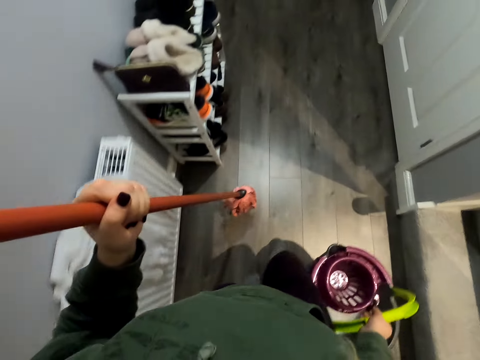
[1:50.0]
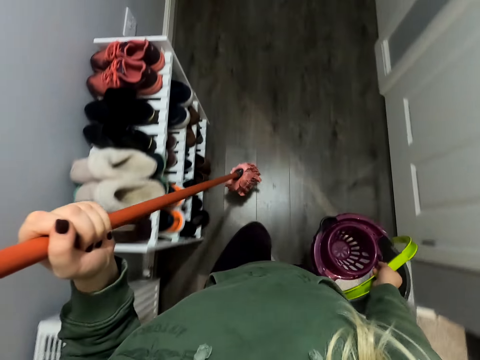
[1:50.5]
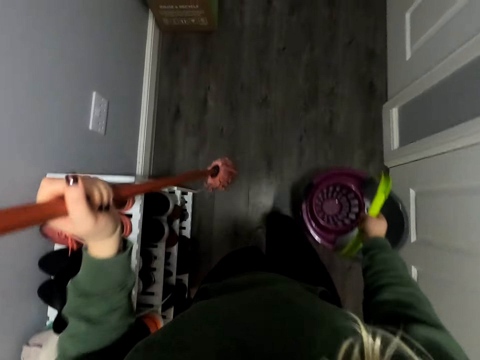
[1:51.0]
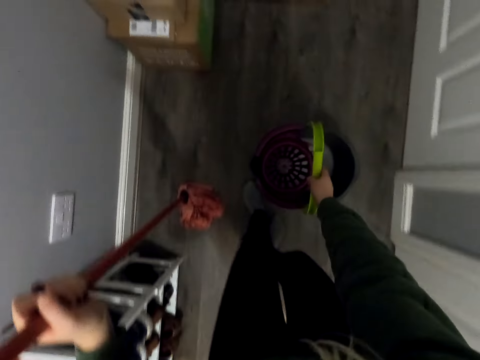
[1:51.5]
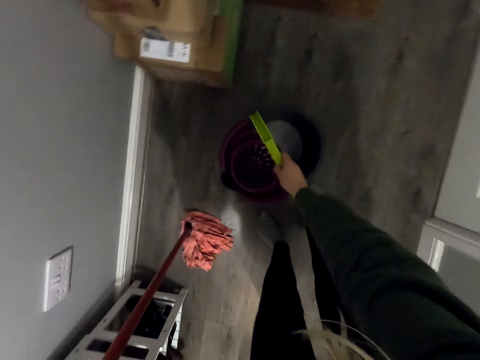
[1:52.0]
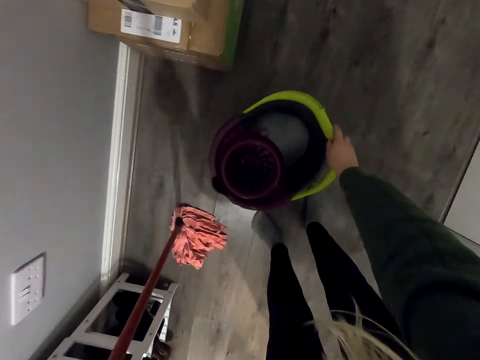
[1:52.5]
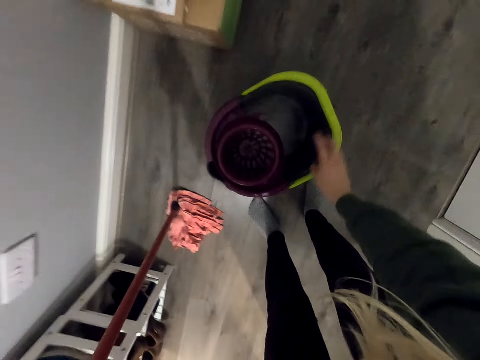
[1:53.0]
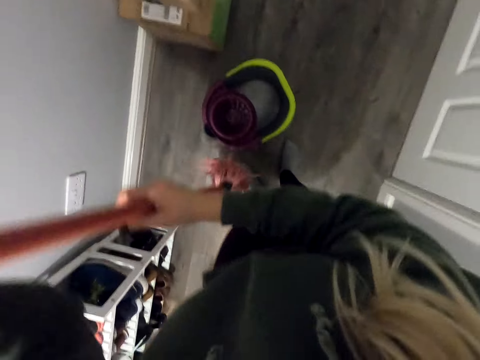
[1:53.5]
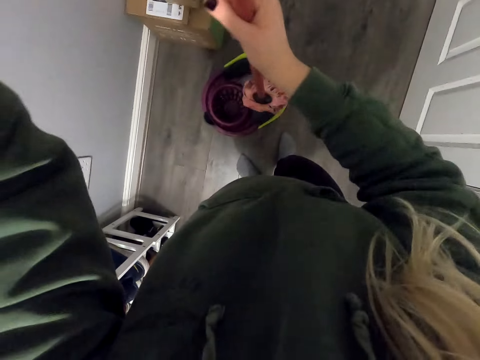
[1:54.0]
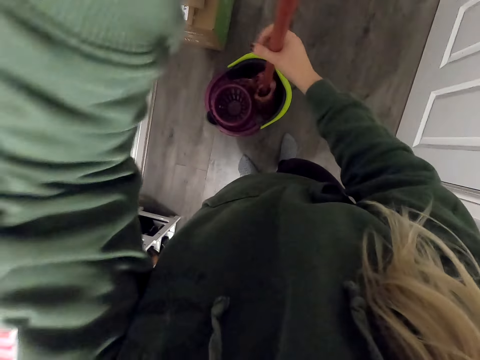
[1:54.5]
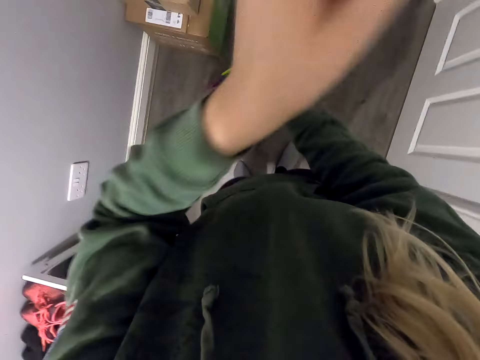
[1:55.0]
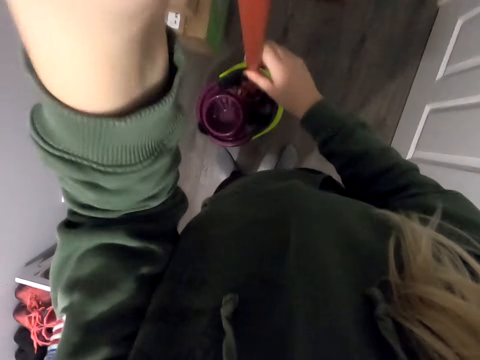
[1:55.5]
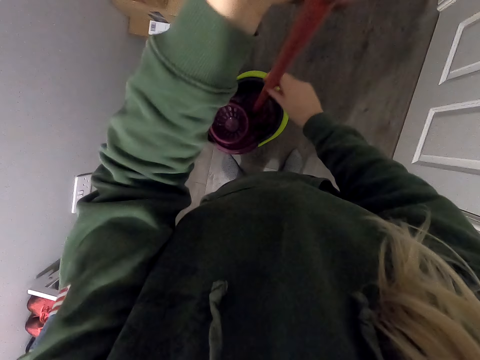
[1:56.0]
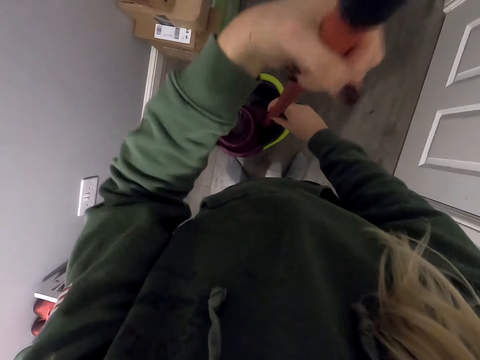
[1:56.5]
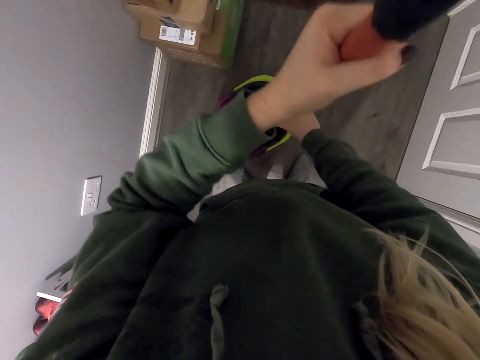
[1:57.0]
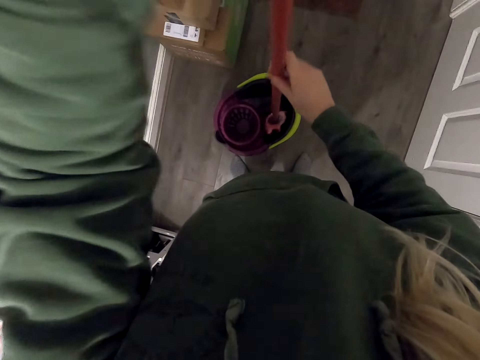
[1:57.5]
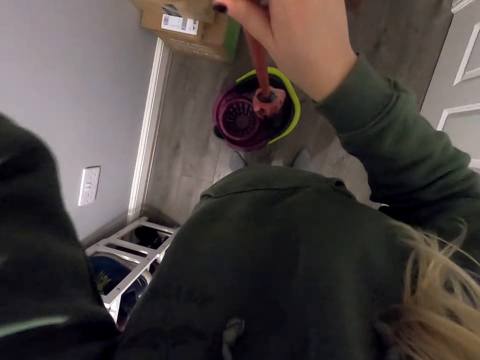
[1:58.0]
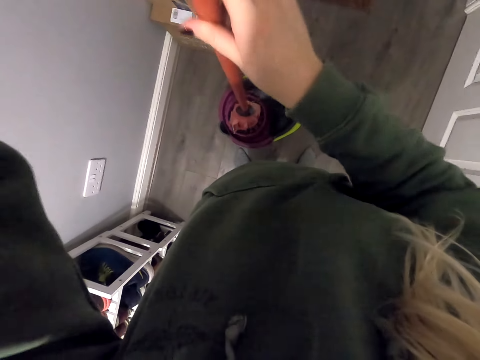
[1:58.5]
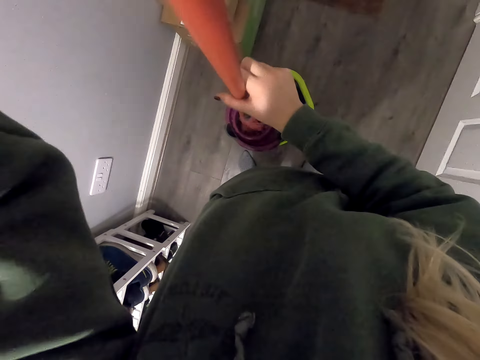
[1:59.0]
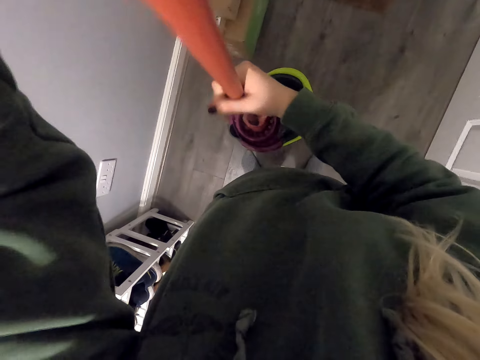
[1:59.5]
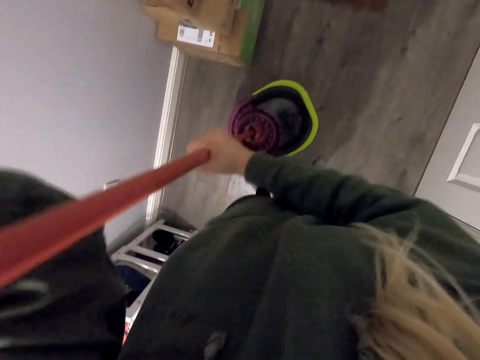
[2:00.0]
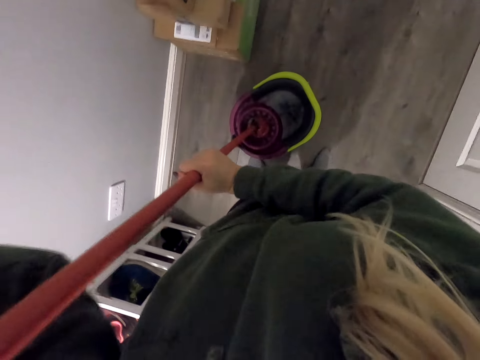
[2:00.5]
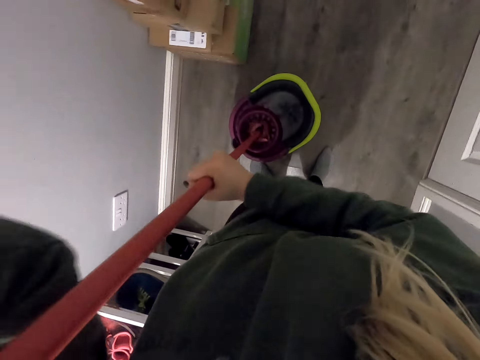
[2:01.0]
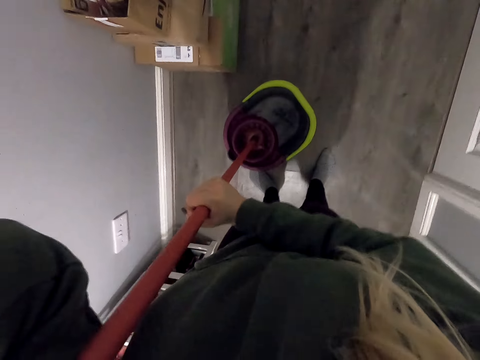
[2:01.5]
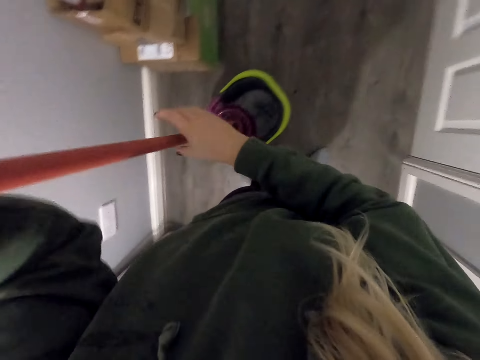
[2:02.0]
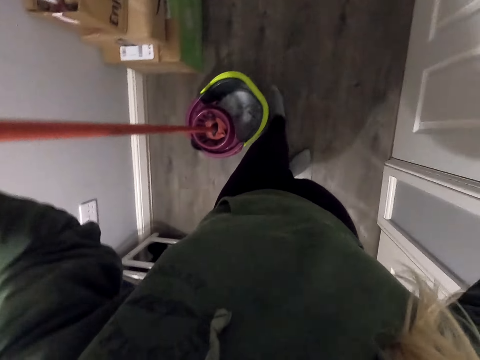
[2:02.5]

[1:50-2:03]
The camera wearer puts the bucket down. They dip the mopper in the bucket. They rotate the mopper in the bucket. They press the mopper on the wringer basket.

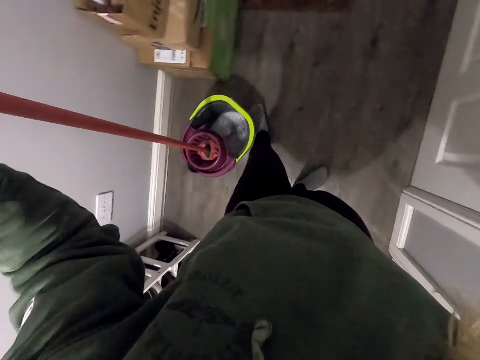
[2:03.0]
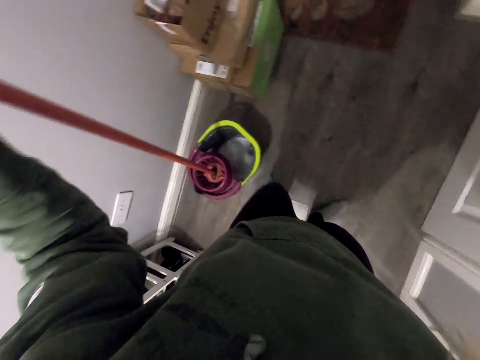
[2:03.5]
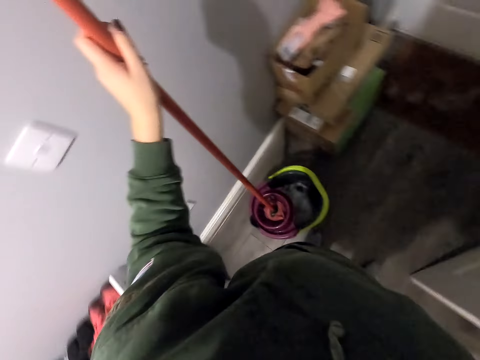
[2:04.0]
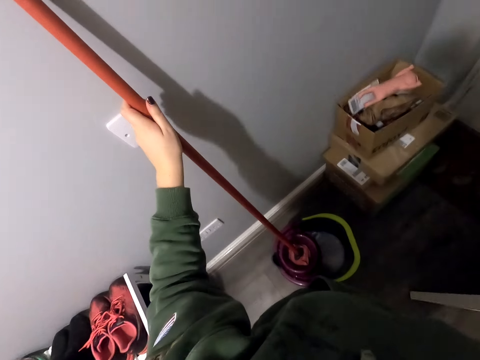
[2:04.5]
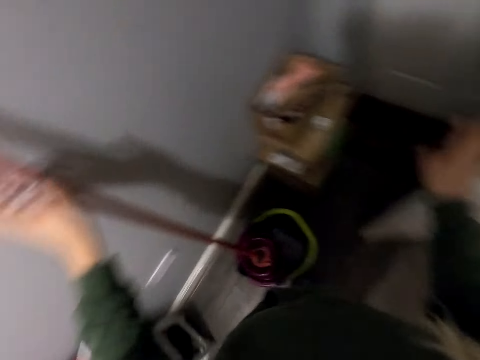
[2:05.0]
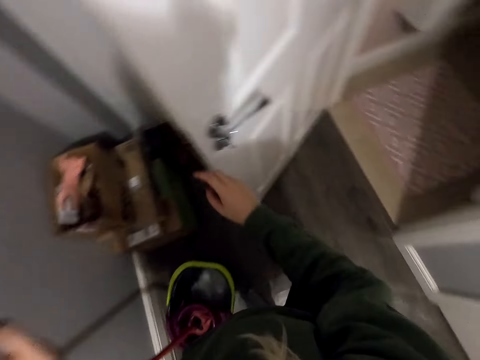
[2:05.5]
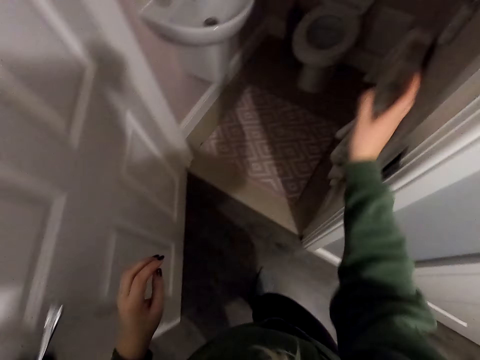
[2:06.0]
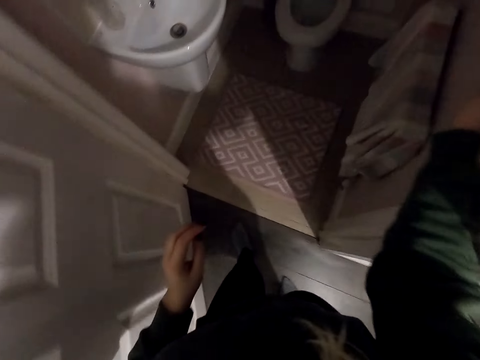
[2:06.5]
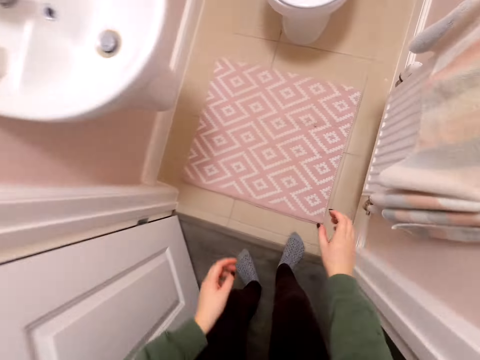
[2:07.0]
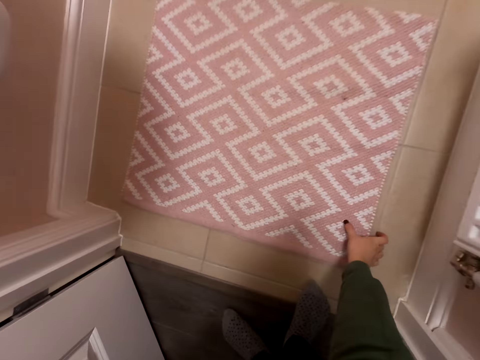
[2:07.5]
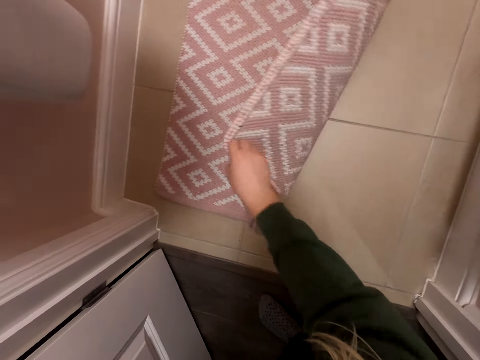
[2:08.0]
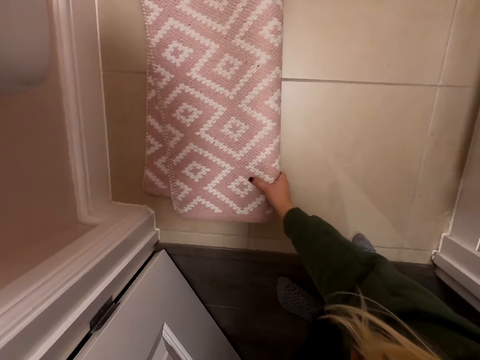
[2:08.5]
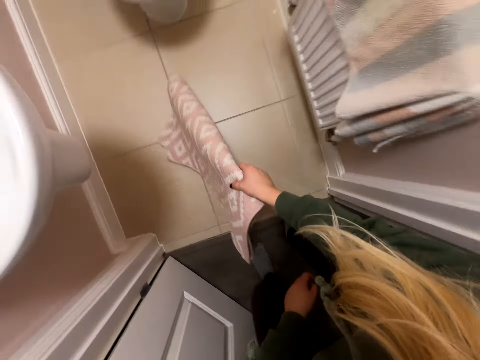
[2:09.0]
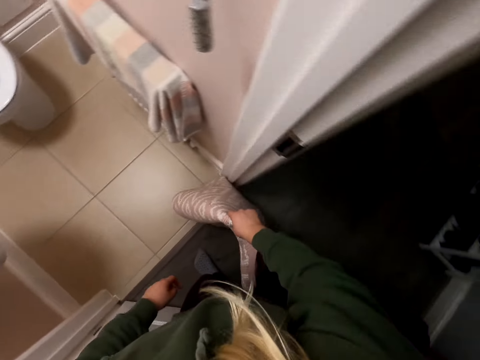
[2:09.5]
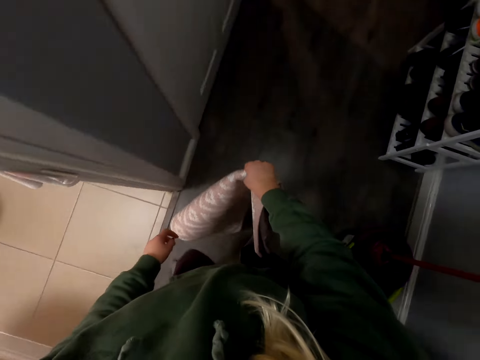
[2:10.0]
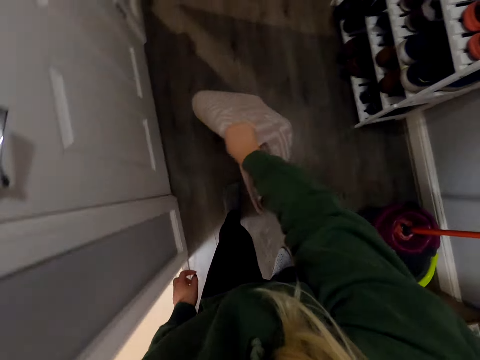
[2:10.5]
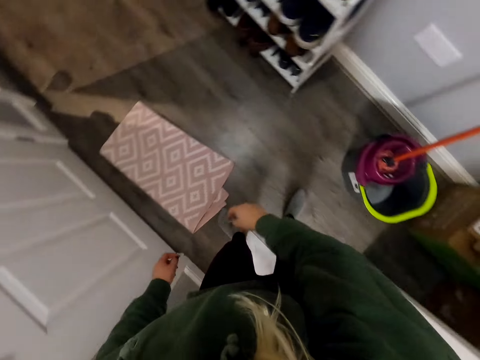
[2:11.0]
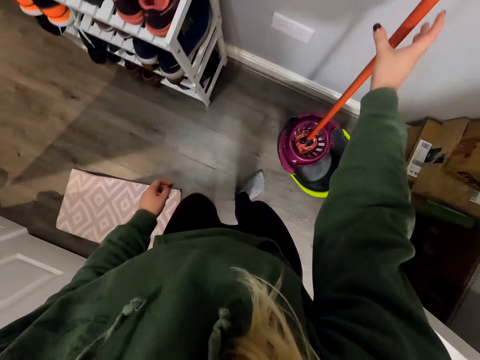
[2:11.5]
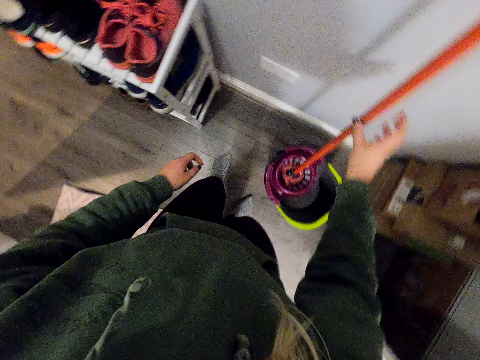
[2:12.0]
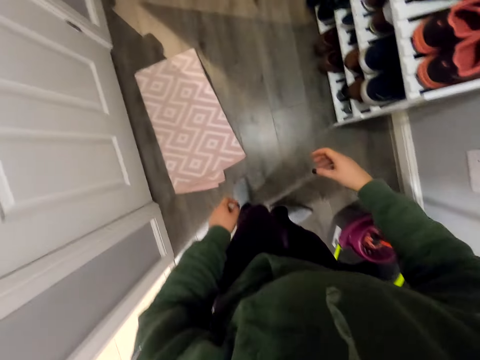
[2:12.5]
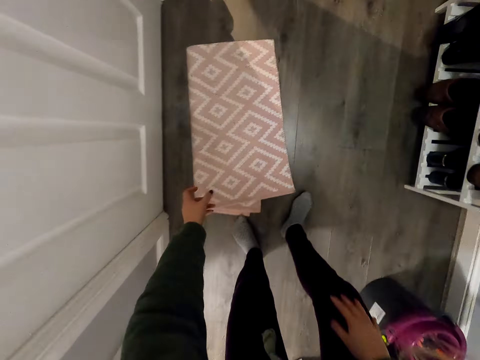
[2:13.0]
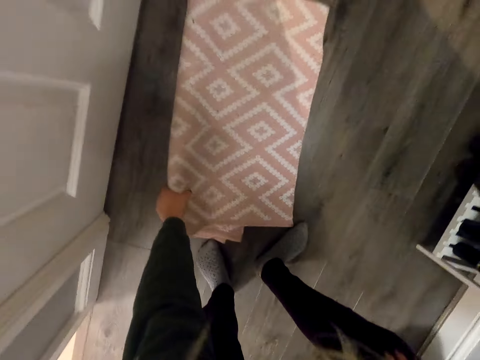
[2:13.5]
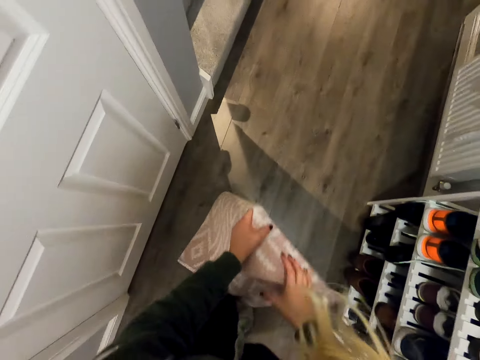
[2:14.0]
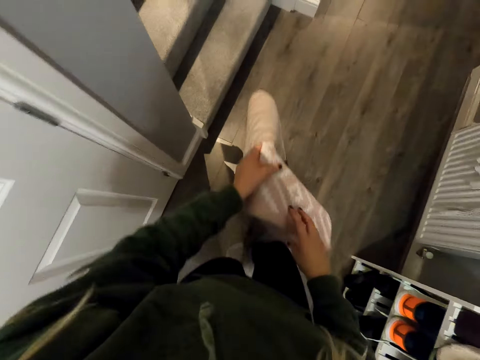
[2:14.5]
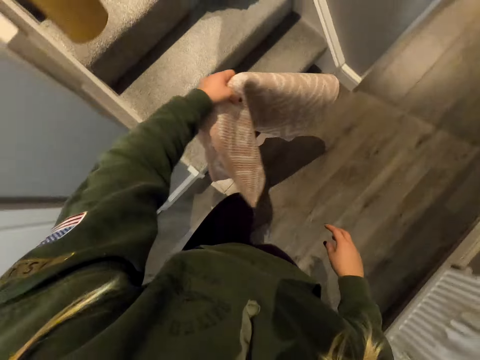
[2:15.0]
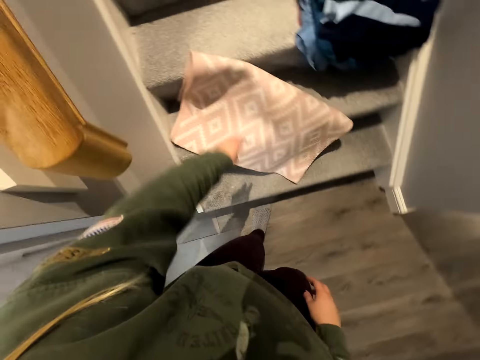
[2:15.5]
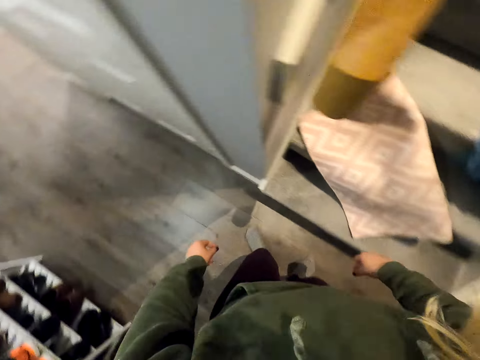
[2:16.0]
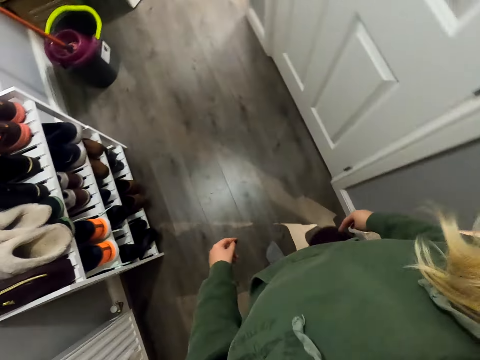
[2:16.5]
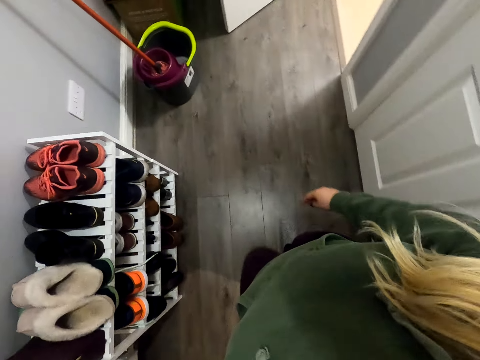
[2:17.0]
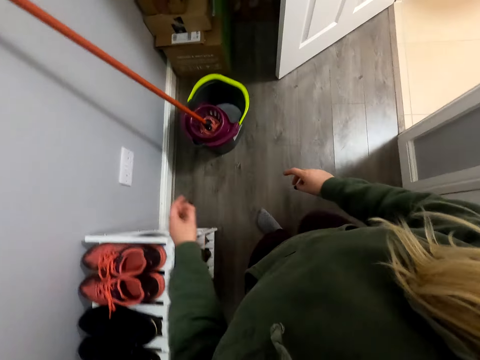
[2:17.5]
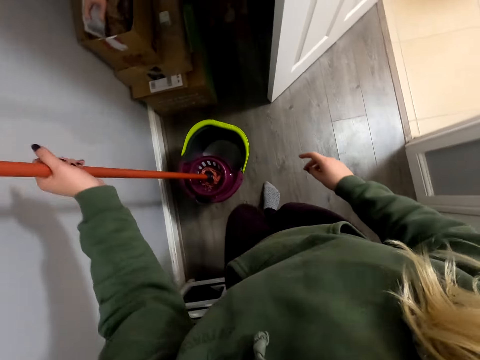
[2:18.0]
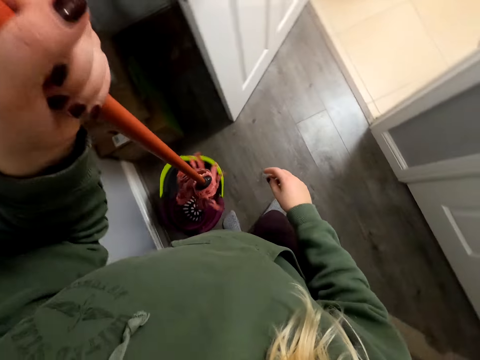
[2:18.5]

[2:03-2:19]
The camera wearer pushes the bucket sideways with the leg. They open the washroom door. They put the mopper against the wall. They switch the lights on. They pick up the mat. They walk in the house. They drop the mat on the floor. They pick up the mat. They drop the mat on the floor by the stairs. They walk in the house.
